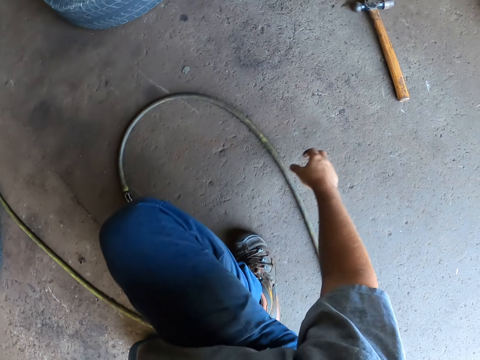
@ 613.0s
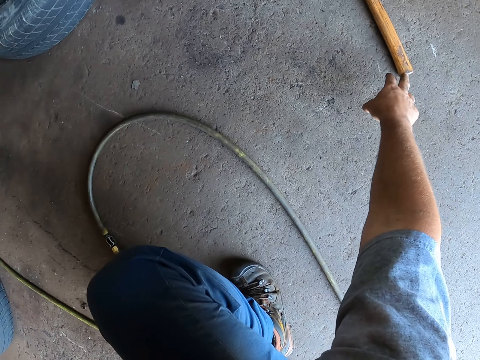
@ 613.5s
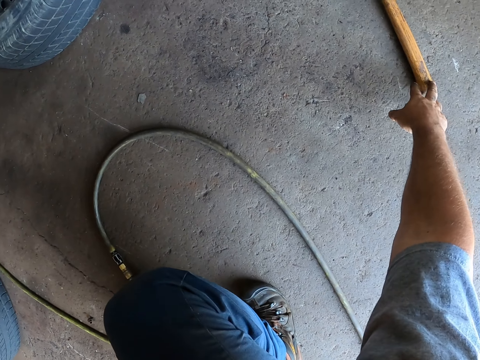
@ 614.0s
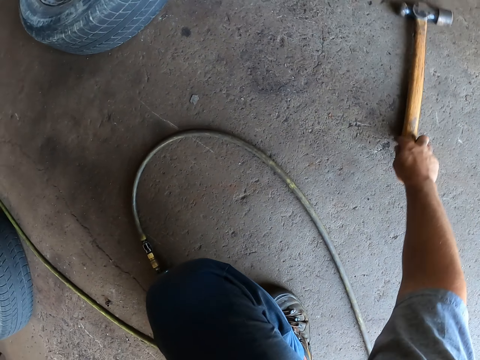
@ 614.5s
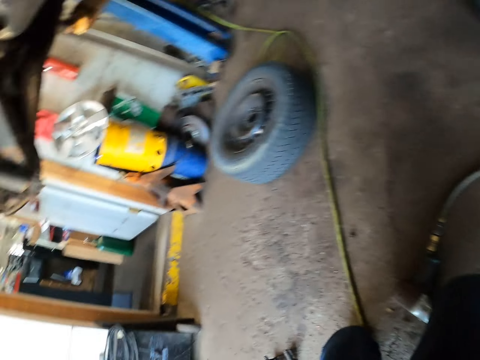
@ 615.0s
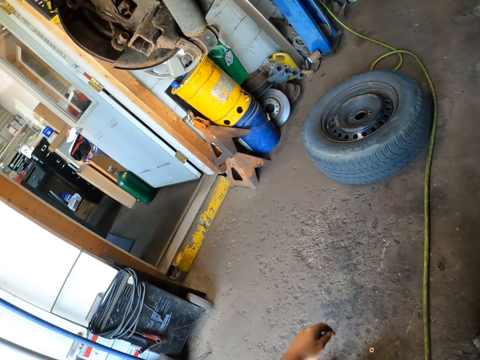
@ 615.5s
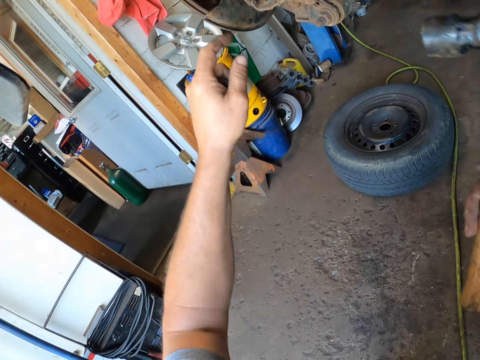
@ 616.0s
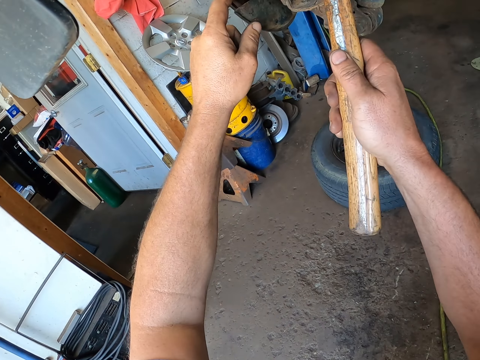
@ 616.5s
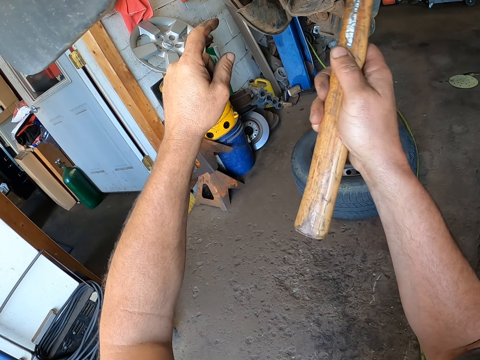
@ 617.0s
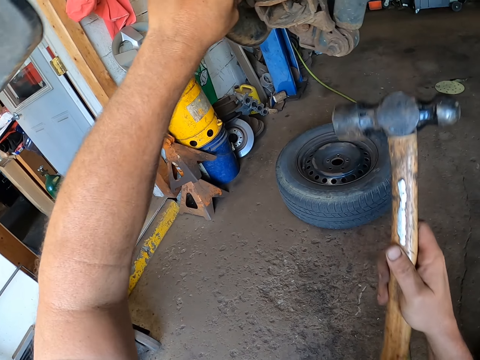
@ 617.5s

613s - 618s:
The camera wearer picks up the metal from the floor. They pick up a hammer. They do something. They hit the metal with the hammer.

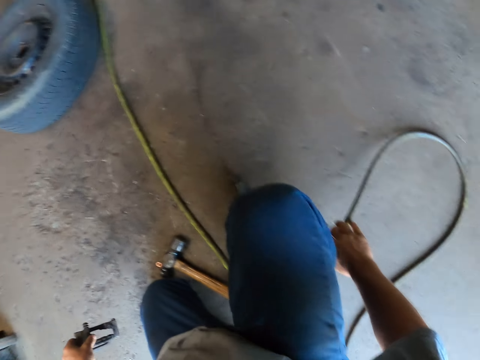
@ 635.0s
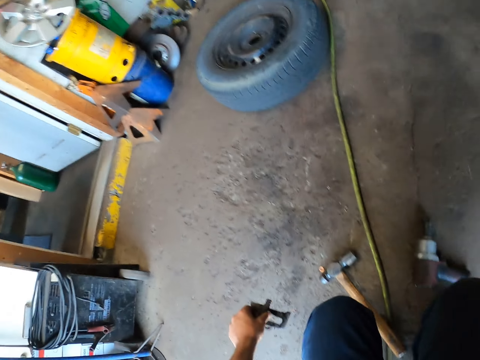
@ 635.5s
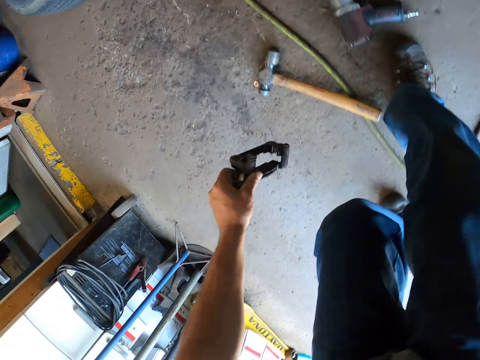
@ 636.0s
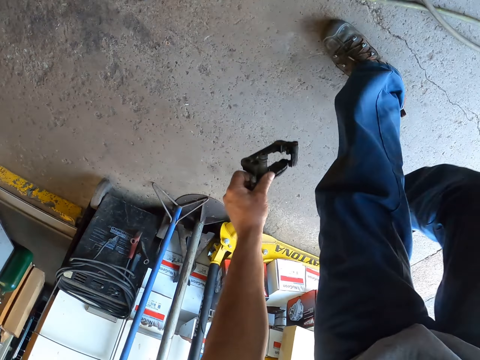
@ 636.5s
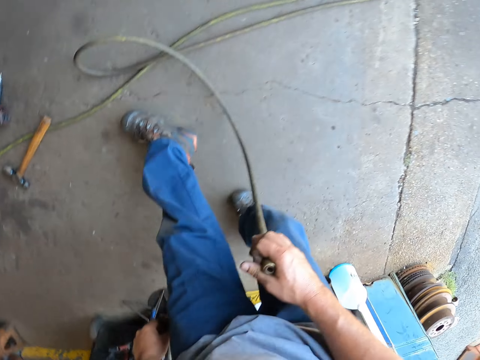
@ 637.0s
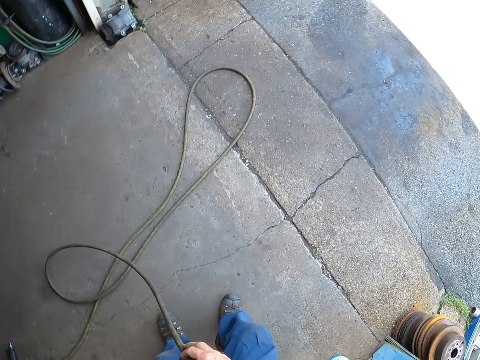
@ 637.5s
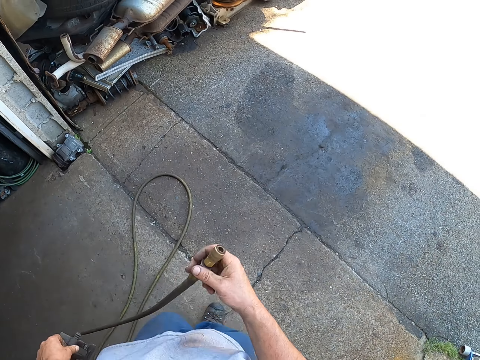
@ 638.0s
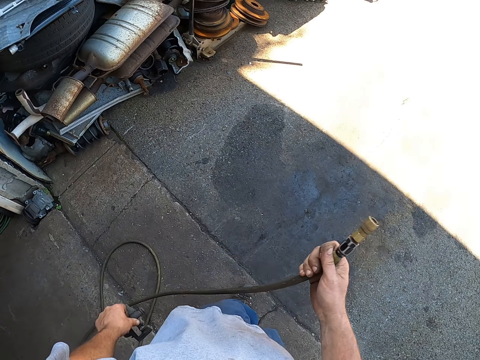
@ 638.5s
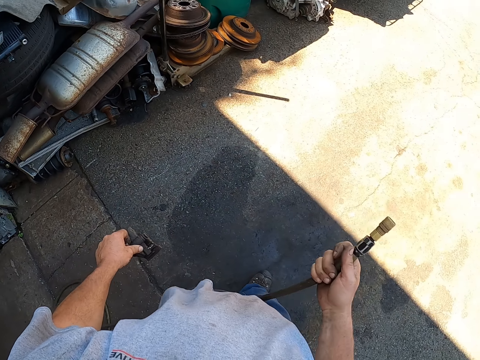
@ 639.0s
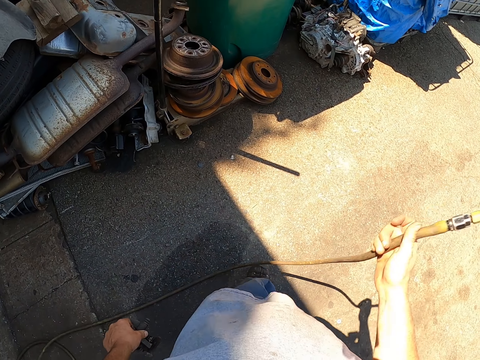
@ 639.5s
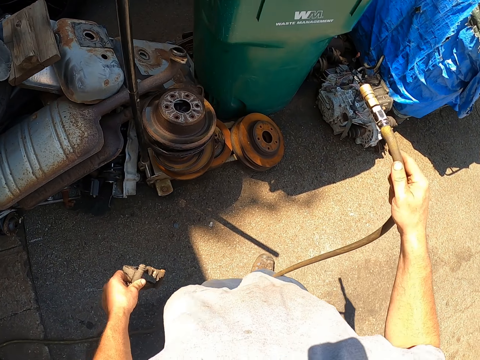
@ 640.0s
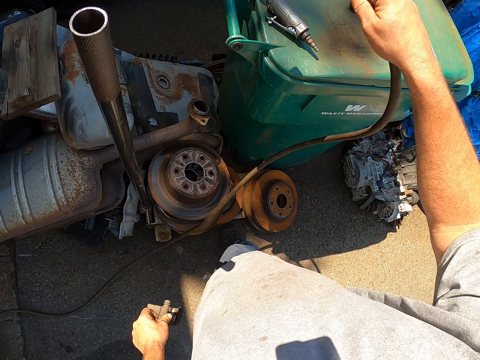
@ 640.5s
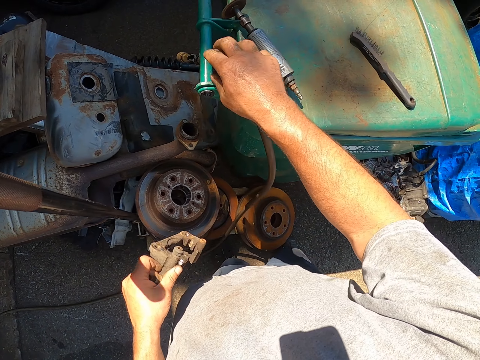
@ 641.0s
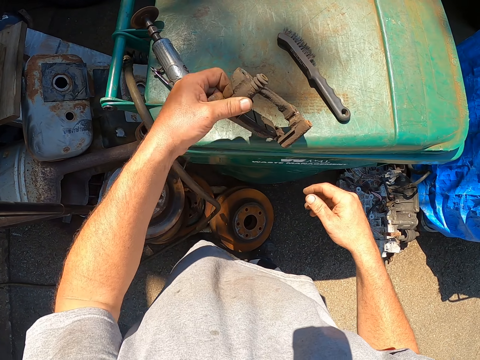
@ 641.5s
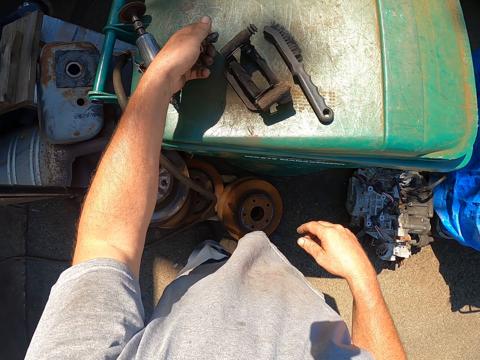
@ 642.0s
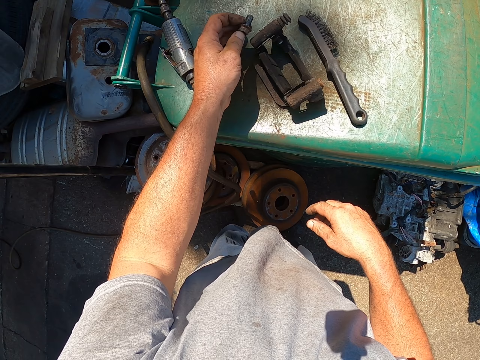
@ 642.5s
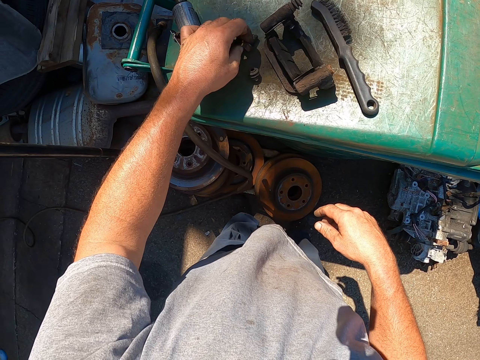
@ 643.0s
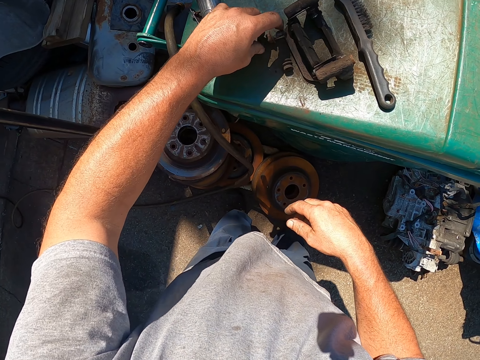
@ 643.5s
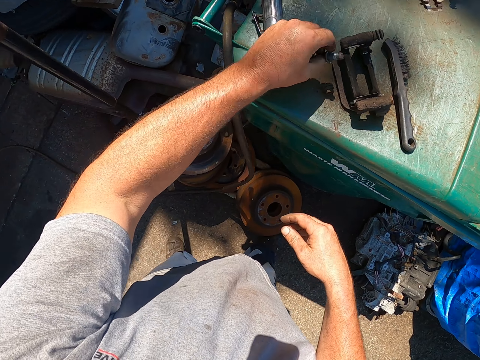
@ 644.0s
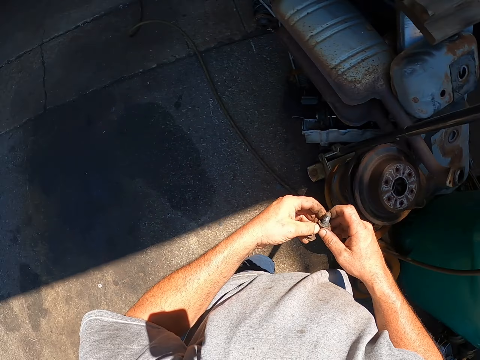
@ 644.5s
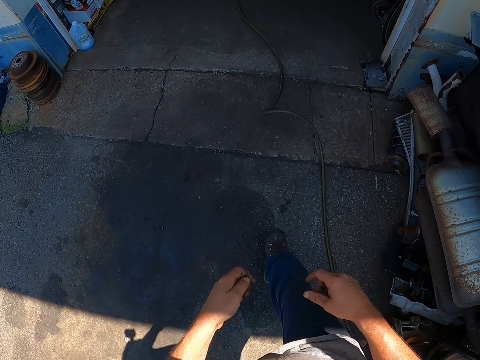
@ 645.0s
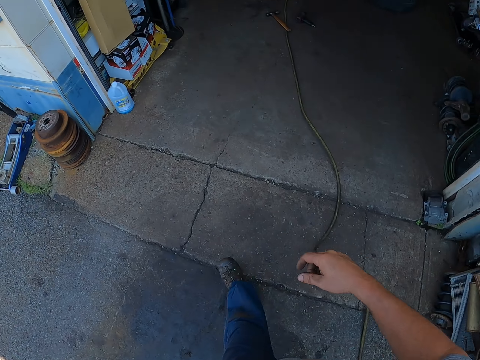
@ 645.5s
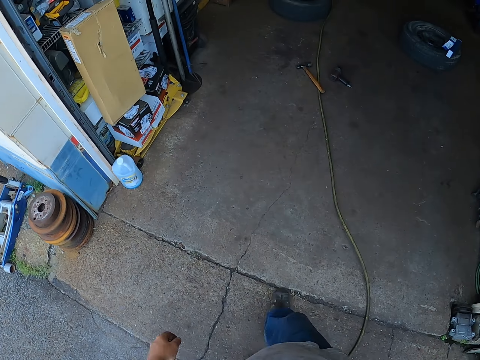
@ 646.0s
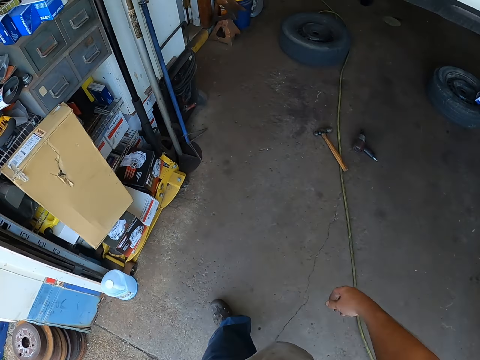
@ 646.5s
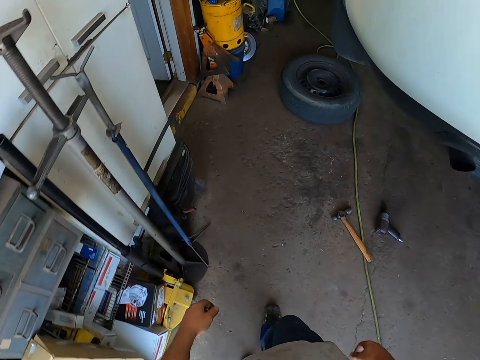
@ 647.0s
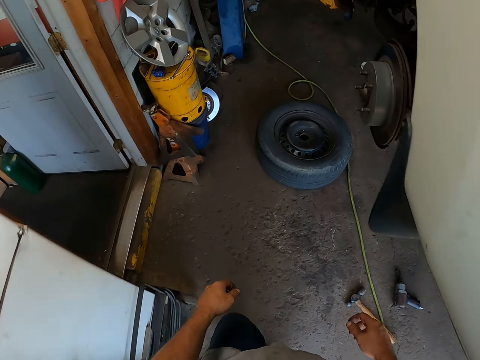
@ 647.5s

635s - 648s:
The camera wearer picks the metal from the floor. They walk outside. They walk in the garage. They place the electric wire on the dustbin. They place the metals on the dustbin. They pick a metal from the dustbin. They walk into the garage.

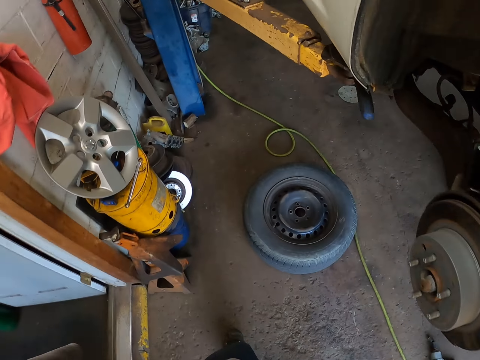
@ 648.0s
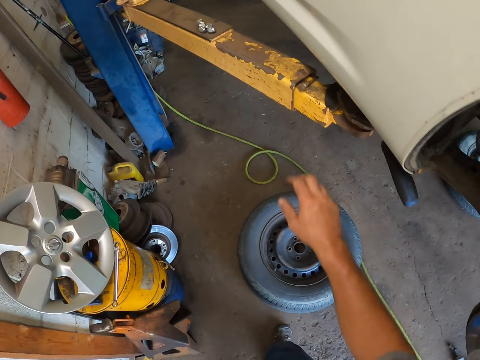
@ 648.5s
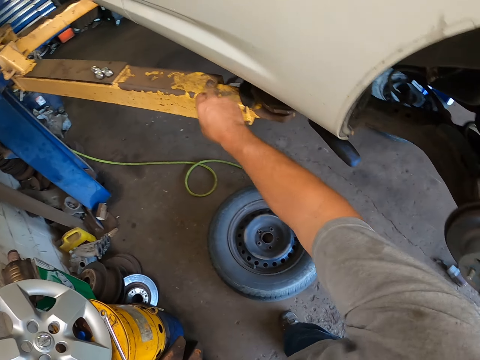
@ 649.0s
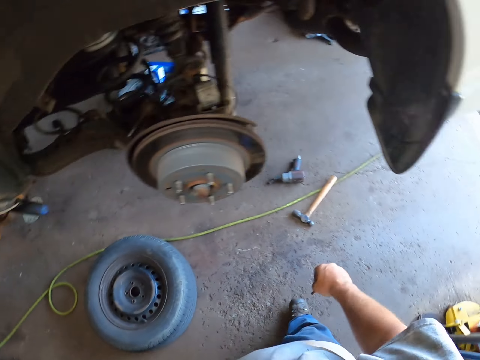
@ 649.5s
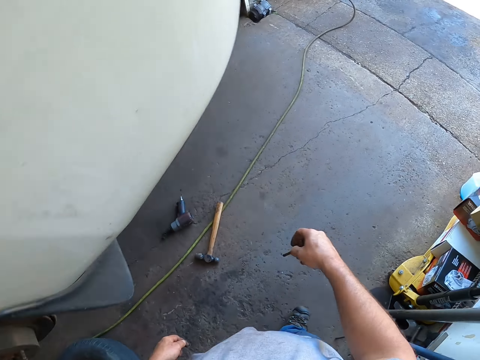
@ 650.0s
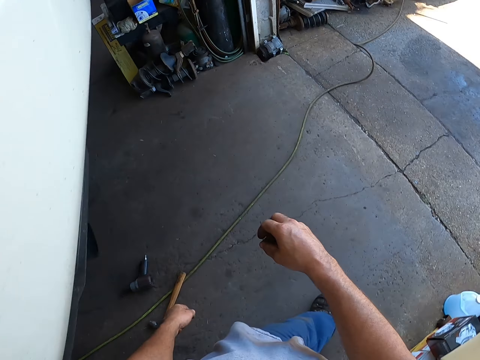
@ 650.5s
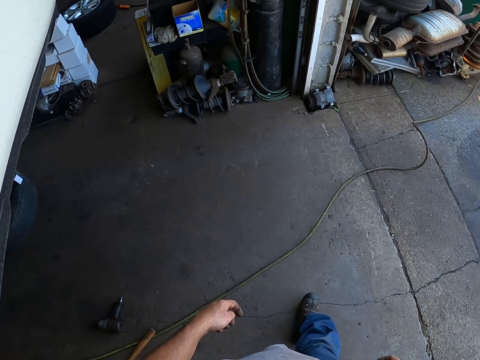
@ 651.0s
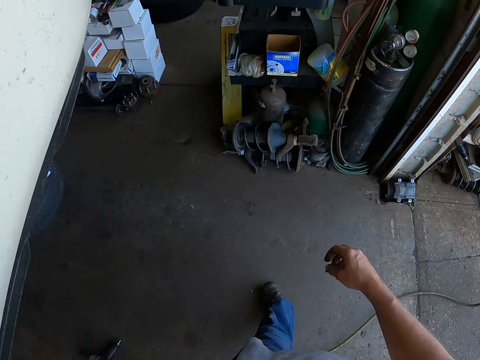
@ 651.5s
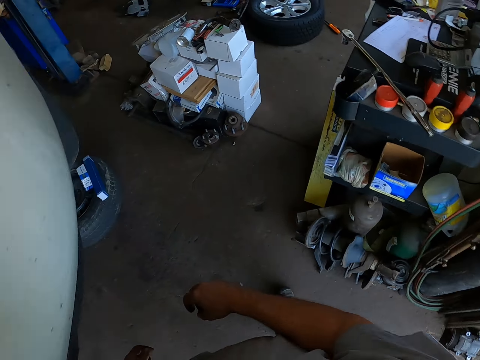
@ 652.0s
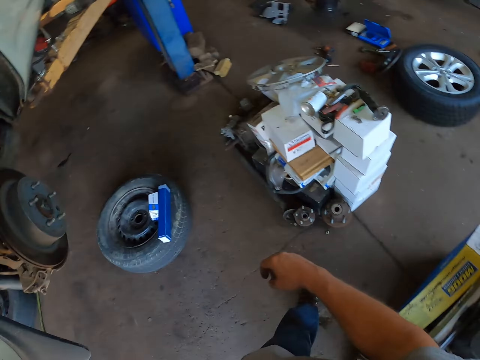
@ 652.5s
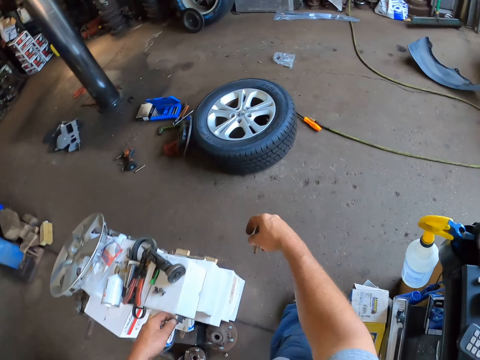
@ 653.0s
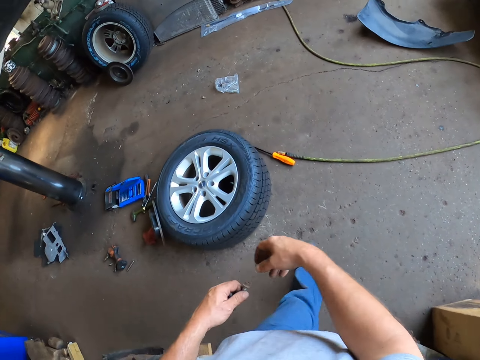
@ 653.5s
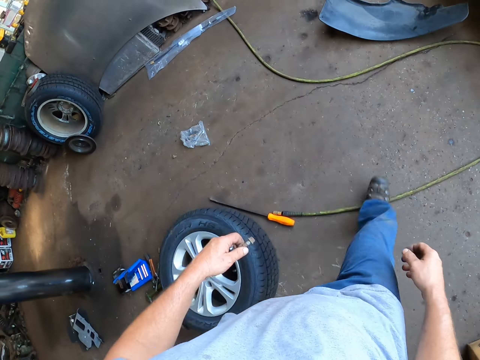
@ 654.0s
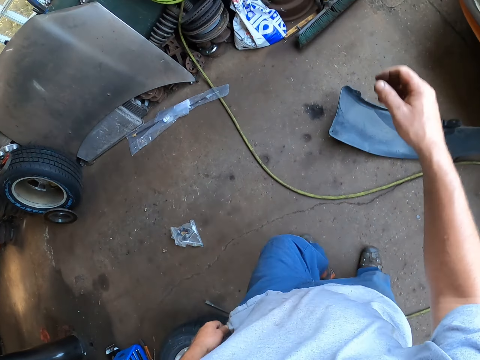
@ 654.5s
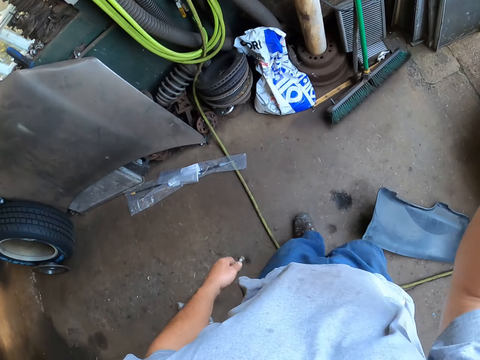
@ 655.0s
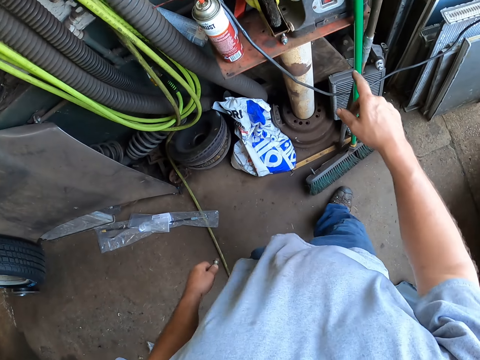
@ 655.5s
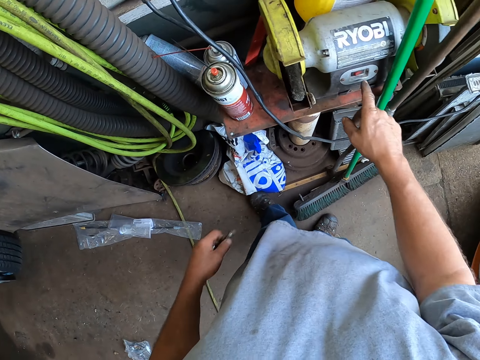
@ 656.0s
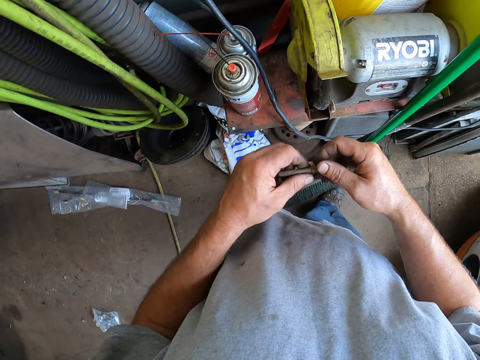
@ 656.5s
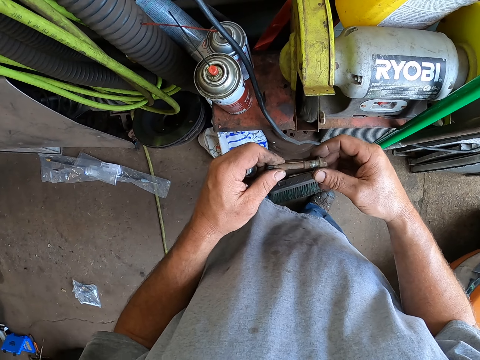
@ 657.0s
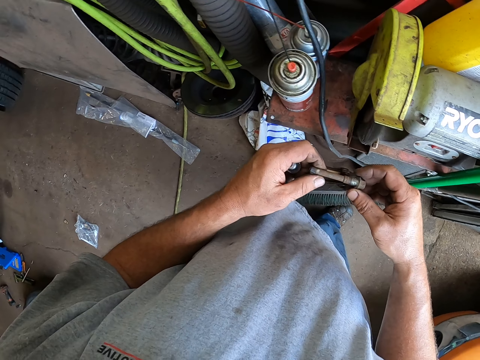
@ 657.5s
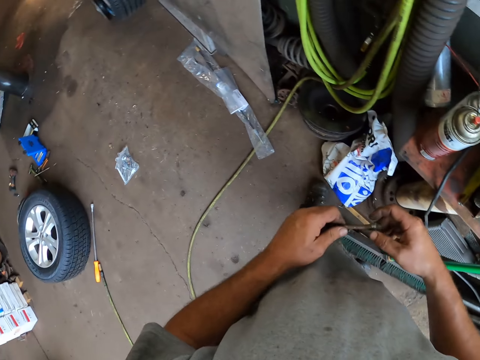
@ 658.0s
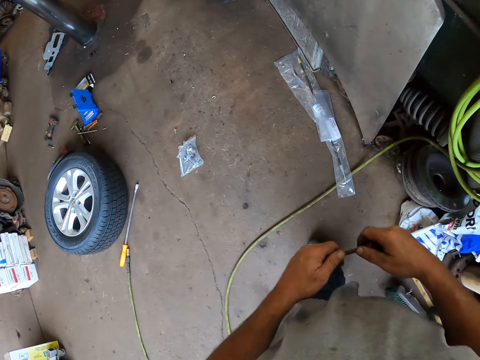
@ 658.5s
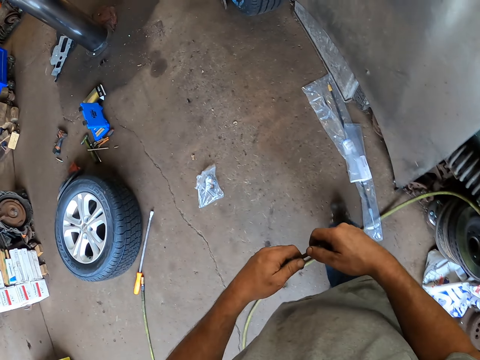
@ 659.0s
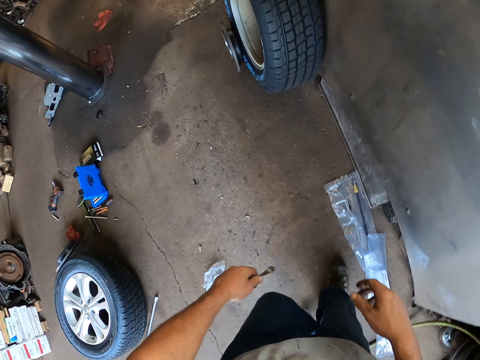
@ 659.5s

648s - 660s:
The camera wearer picks a metal from the car lift. They walk around in the garage. They press something. They turn on the polisher. They walk in the garage.
